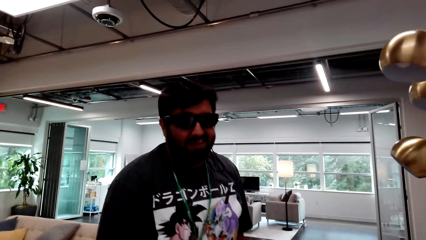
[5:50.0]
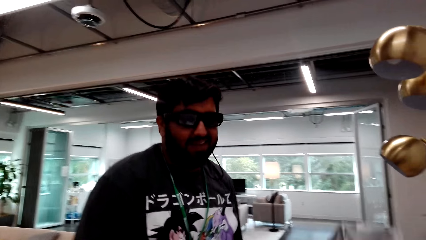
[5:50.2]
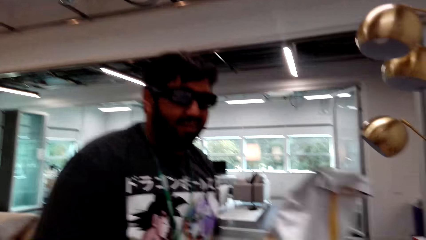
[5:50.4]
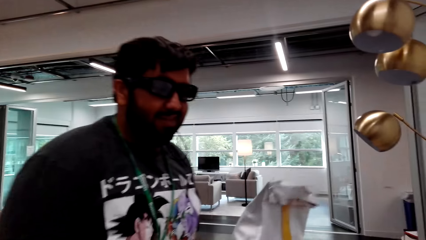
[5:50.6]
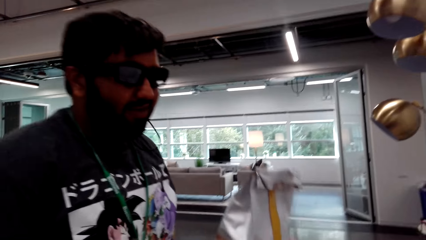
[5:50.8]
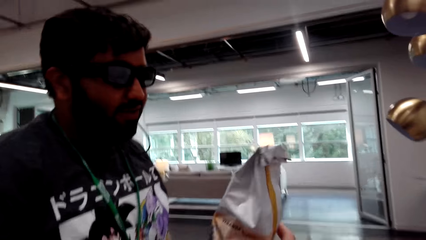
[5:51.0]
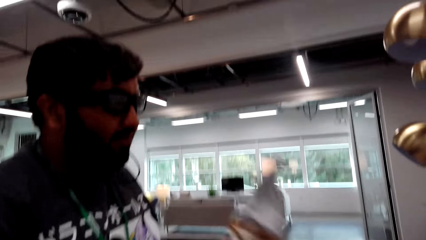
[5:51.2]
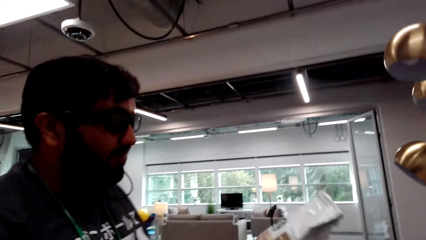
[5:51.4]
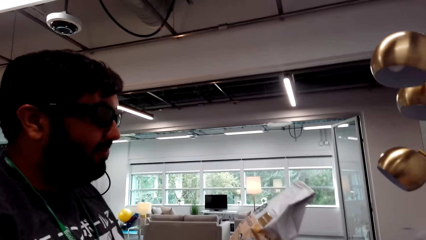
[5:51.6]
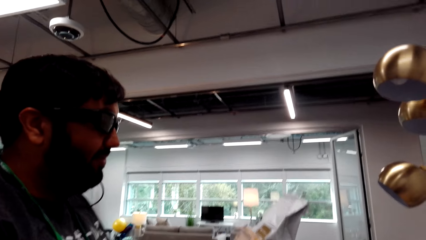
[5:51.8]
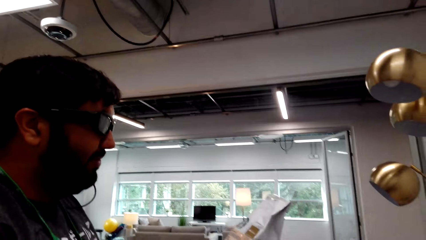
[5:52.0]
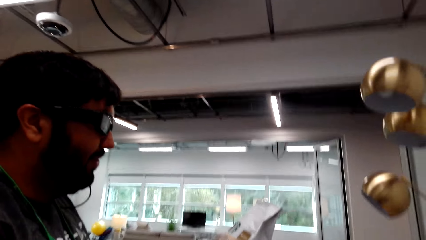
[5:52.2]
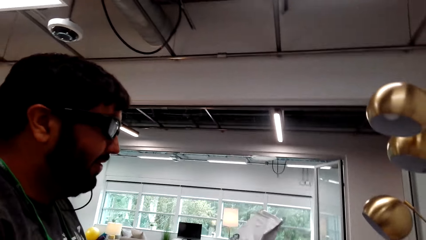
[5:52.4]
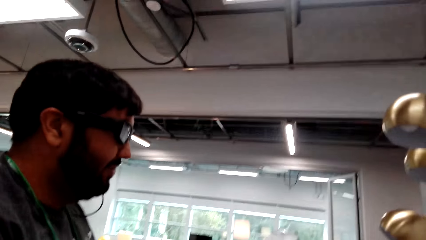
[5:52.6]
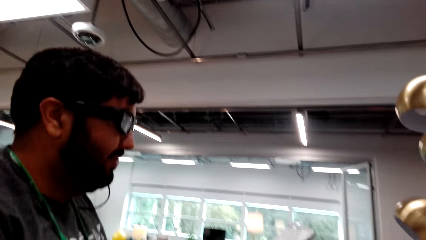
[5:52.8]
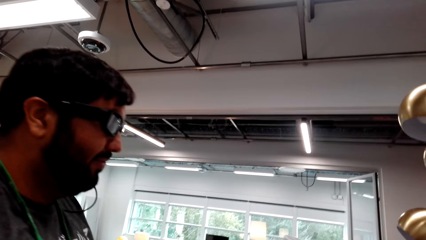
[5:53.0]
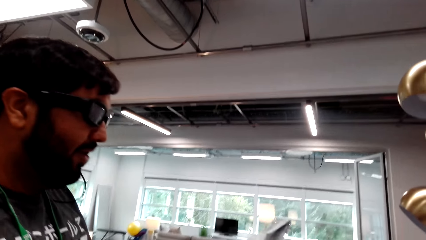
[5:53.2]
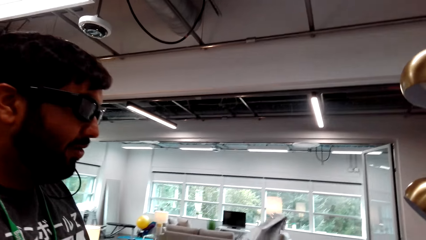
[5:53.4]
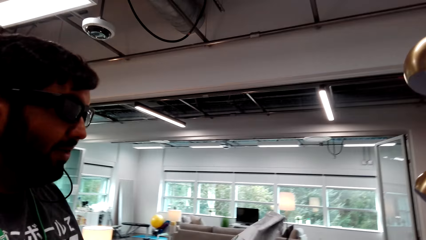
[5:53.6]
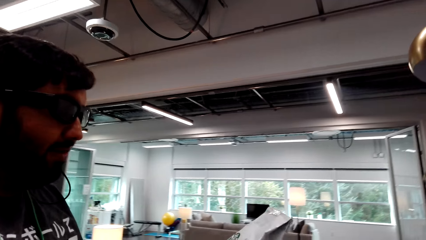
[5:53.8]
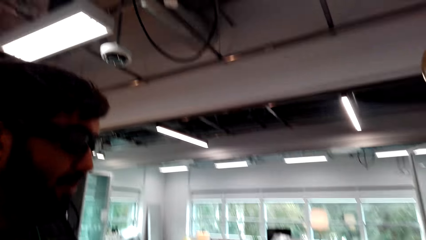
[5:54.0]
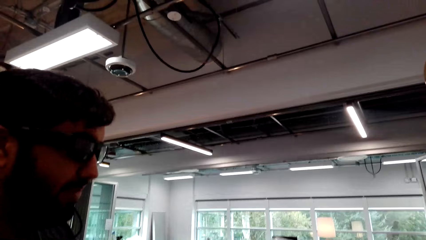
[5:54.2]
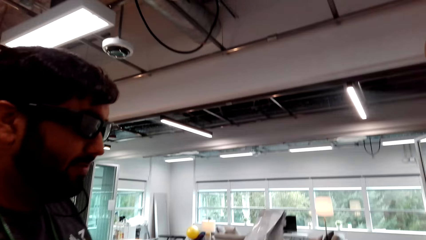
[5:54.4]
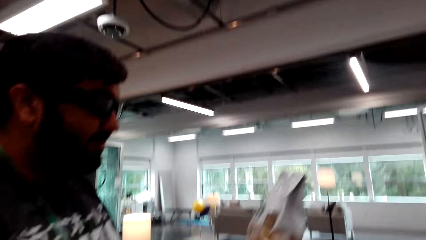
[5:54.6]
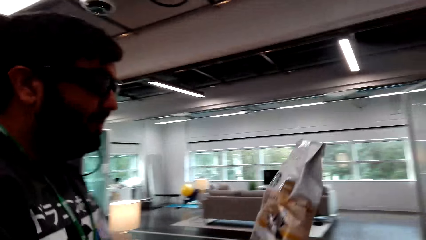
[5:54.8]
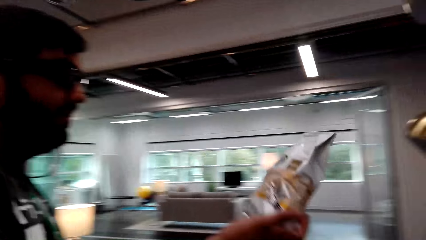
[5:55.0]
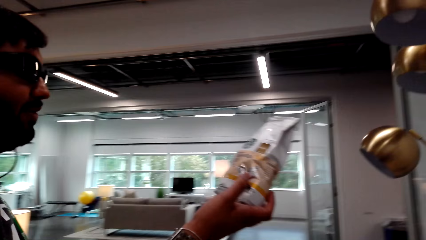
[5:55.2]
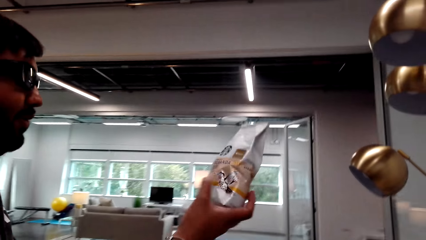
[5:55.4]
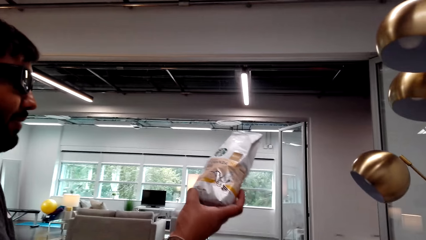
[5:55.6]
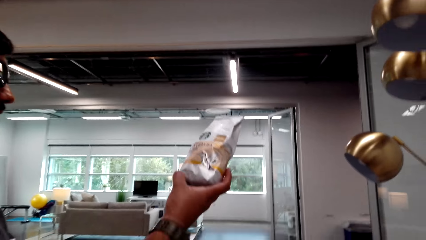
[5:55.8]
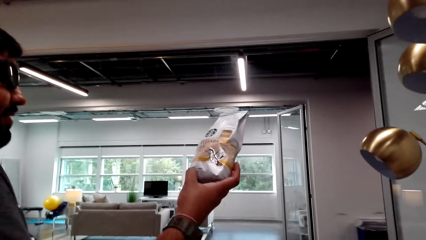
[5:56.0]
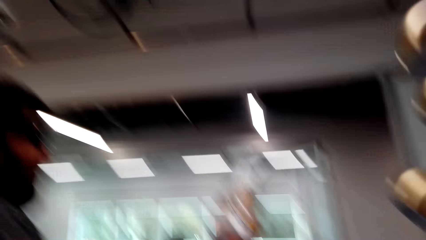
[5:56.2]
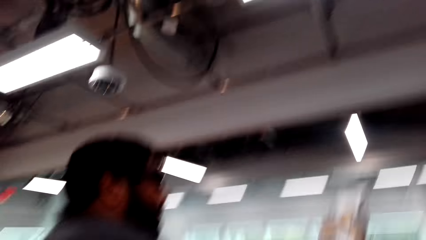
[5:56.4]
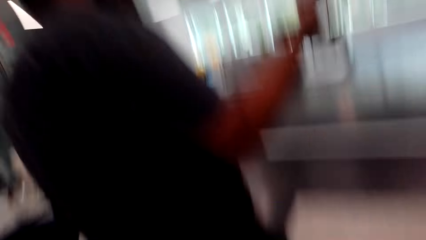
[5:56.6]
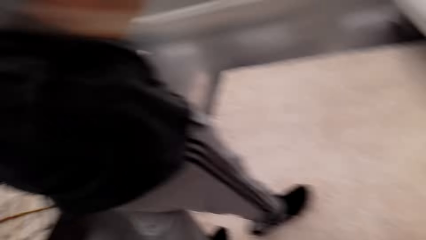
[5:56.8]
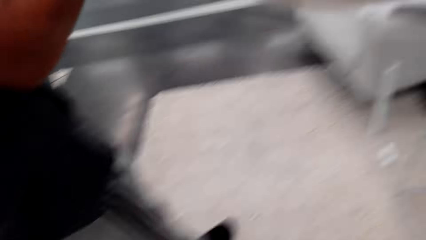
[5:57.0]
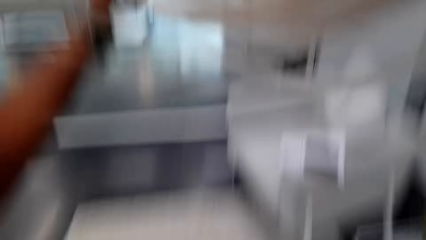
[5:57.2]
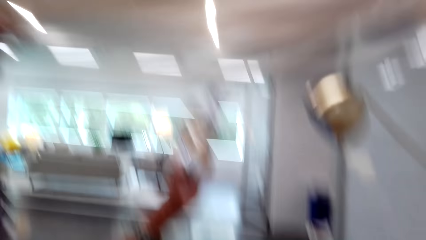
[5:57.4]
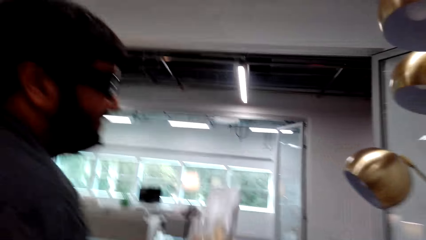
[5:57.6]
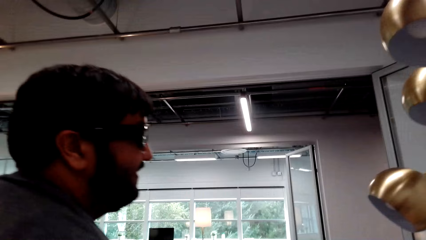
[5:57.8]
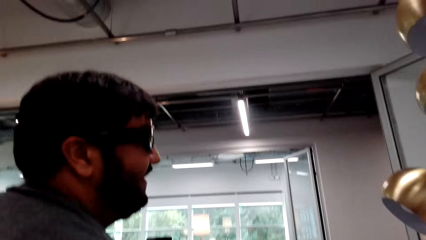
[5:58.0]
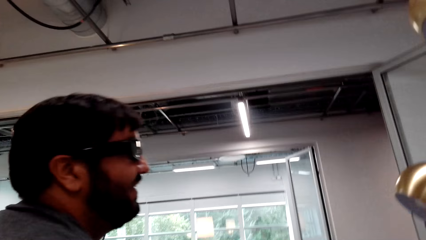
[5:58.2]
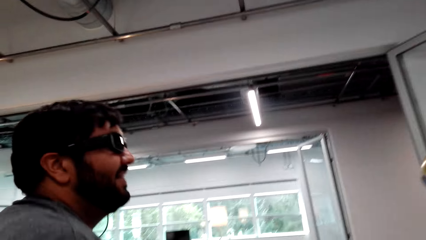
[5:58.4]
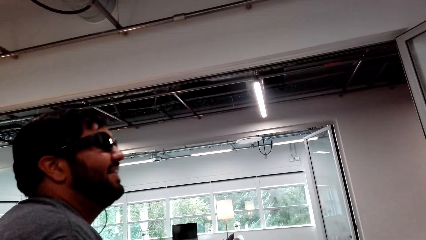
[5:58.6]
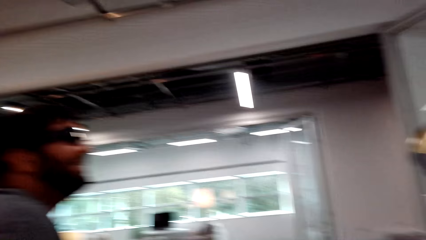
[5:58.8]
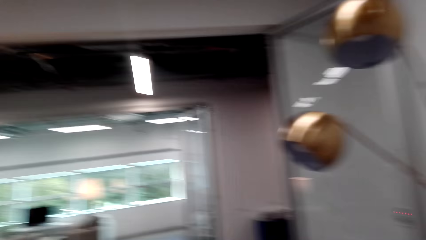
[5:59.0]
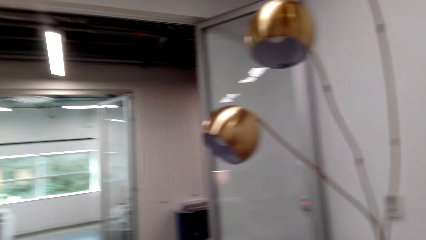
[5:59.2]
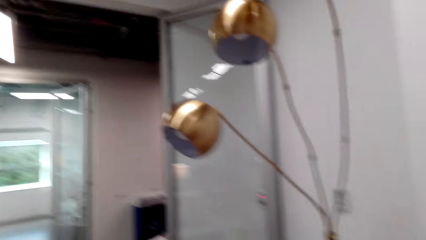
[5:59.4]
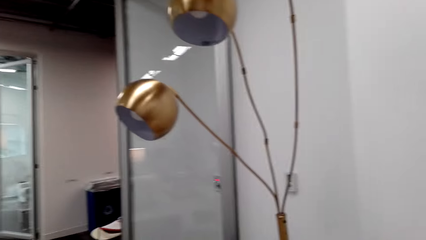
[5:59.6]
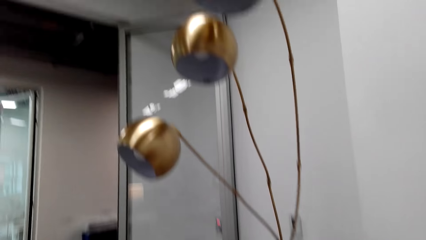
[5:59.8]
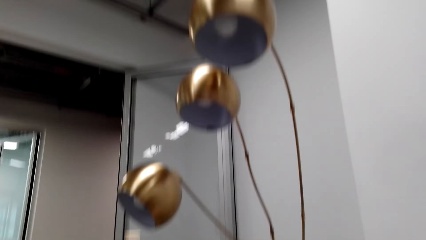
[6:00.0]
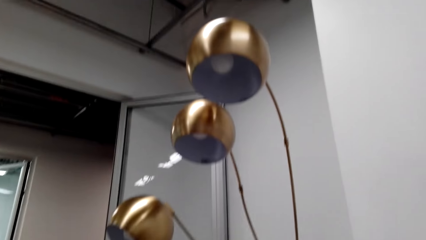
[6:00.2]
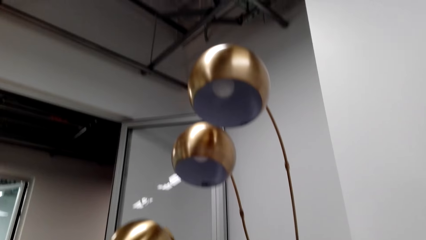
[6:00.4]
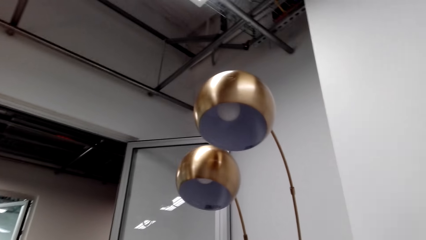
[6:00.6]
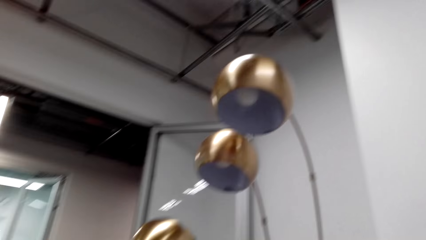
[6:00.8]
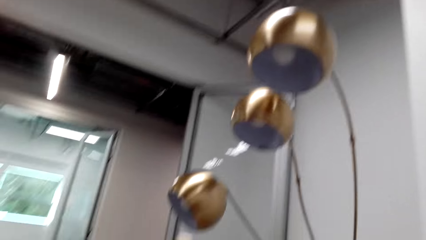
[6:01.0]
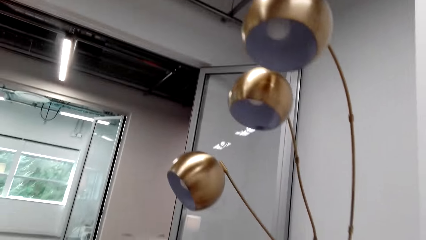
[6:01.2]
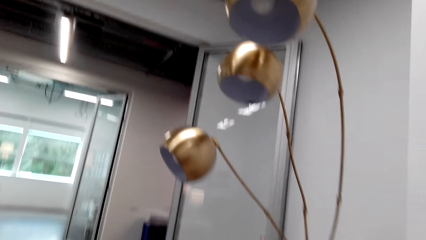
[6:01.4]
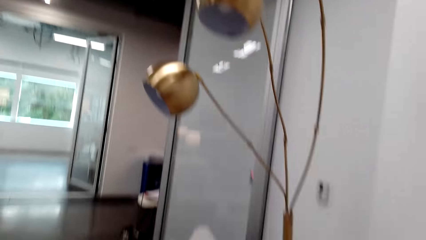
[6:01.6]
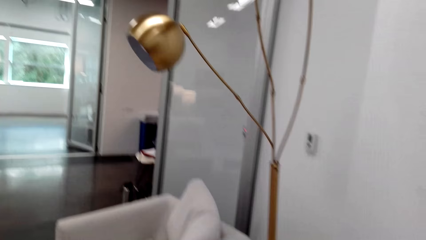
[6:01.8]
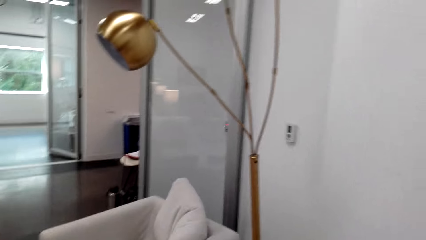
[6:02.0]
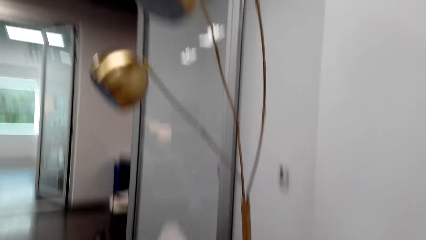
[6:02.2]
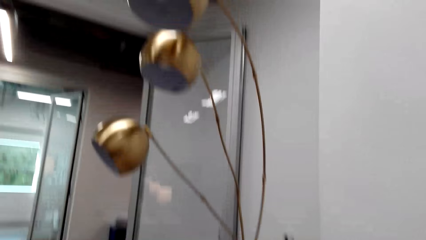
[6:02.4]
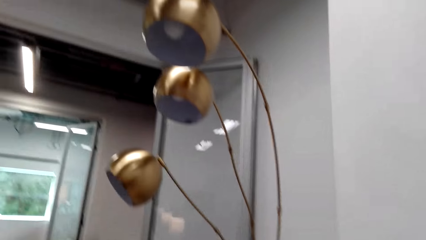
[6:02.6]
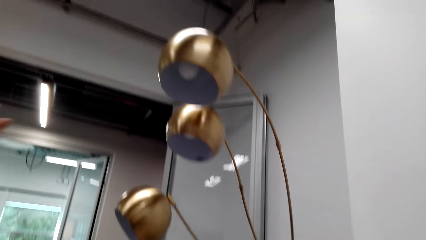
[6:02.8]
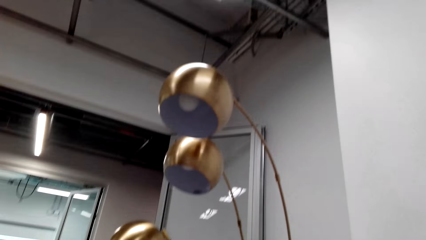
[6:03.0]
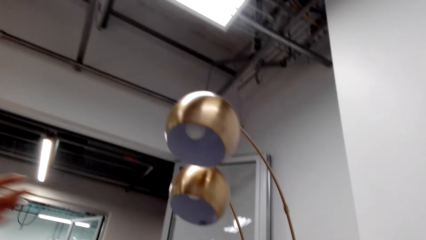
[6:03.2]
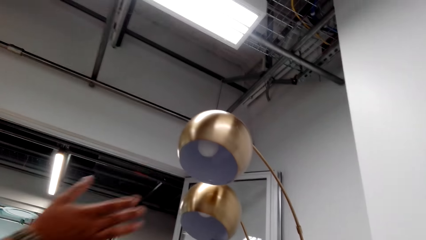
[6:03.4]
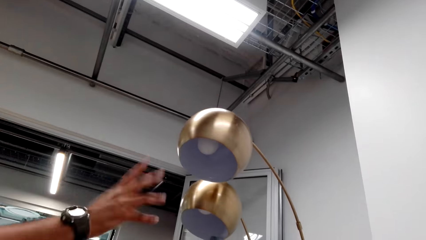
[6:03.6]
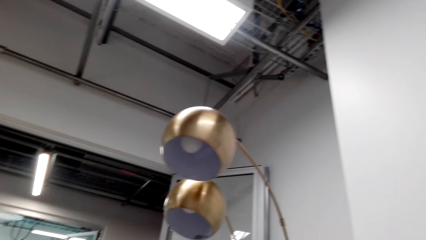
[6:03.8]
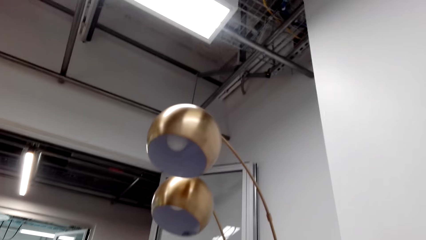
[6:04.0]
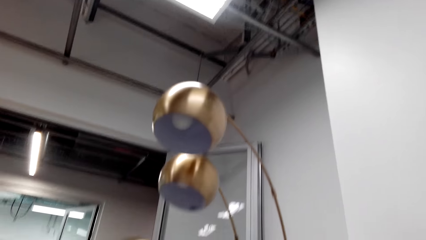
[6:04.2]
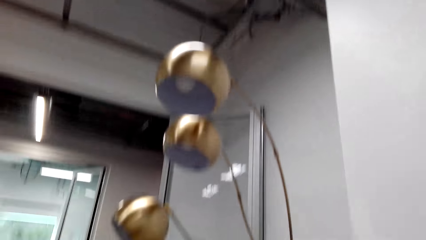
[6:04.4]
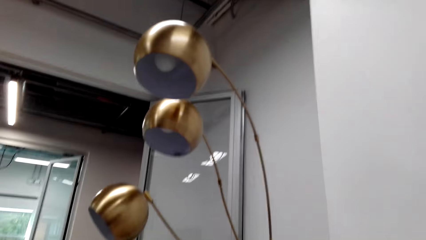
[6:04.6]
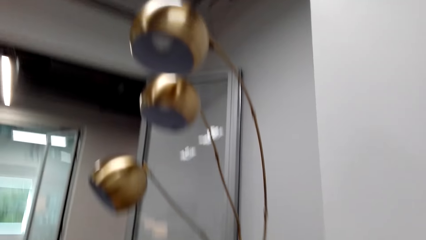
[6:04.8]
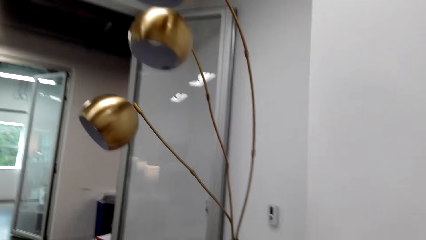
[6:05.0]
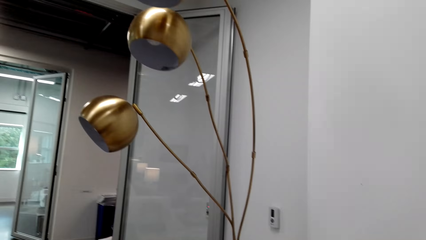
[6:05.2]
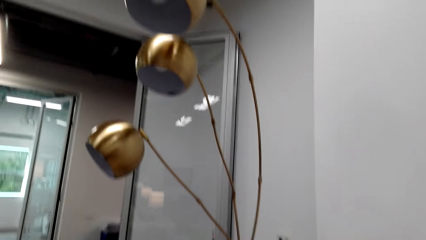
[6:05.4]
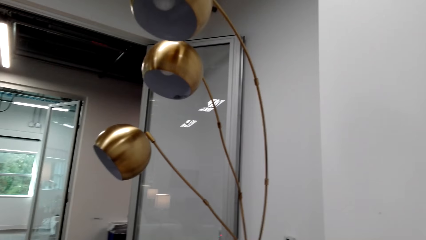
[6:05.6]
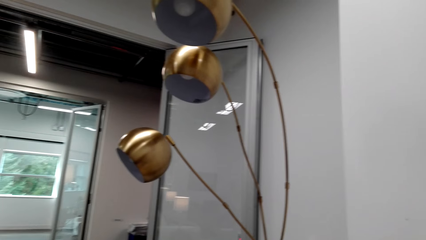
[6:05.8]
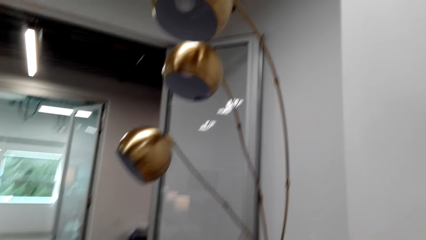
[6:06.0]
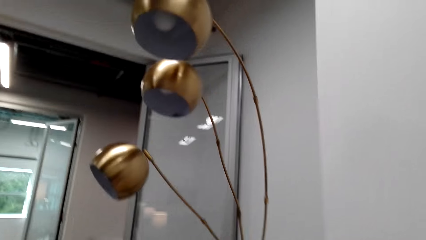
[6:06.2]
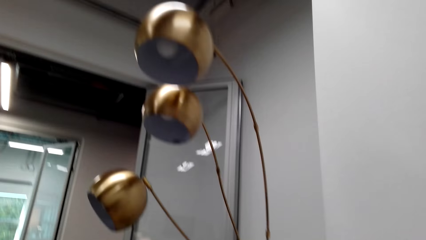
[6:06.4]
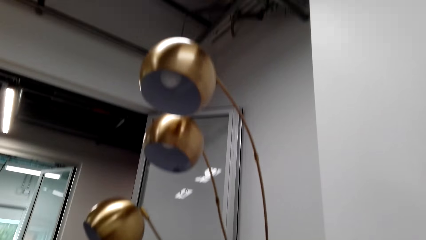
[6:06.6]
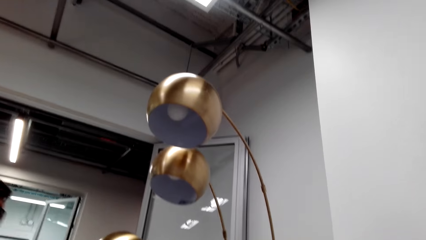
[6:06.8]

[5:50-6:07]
The camera wearer gives a man a package. The man picks up the package from the camera wearer. The man raises a packaged food. The camera wearer looks around. They look up at the roof. The man raises his hand.
